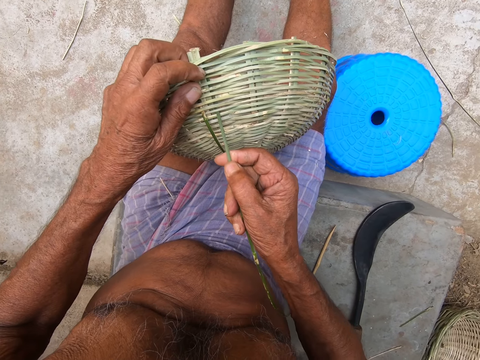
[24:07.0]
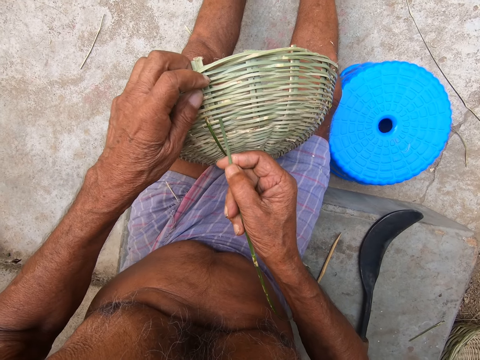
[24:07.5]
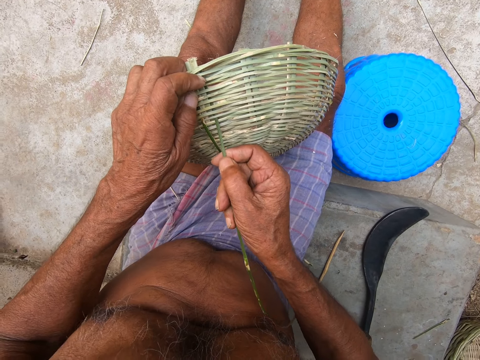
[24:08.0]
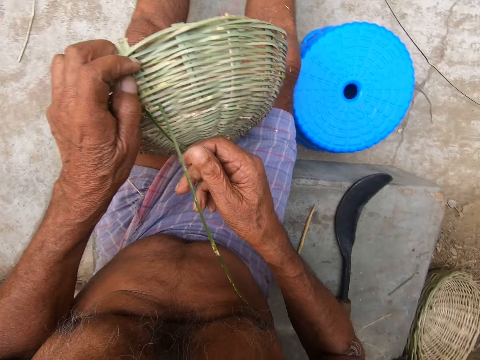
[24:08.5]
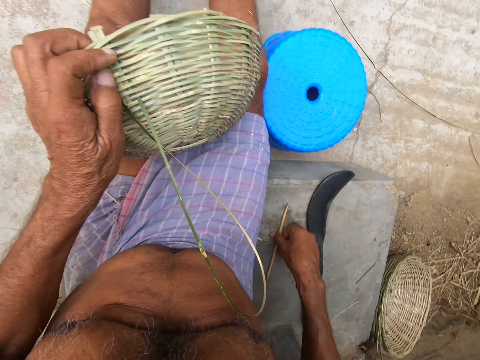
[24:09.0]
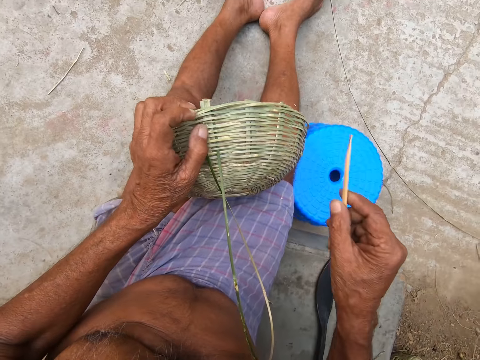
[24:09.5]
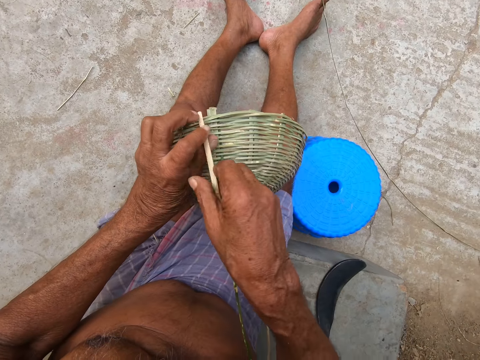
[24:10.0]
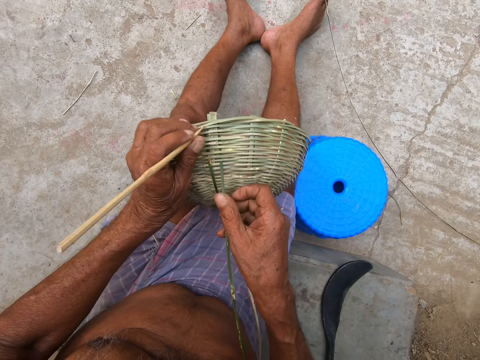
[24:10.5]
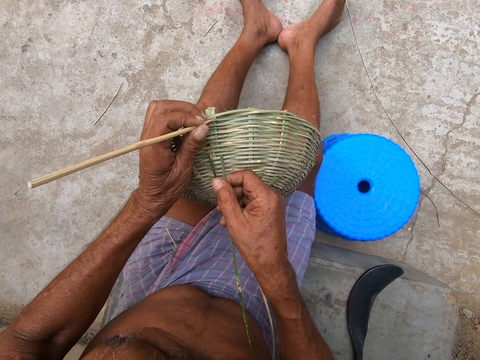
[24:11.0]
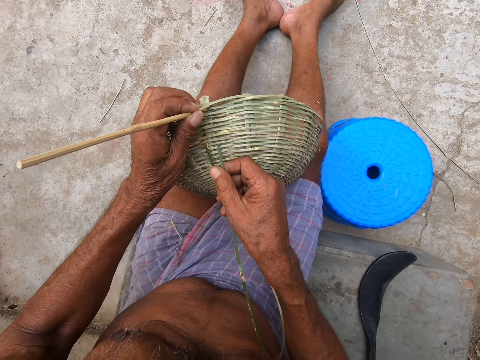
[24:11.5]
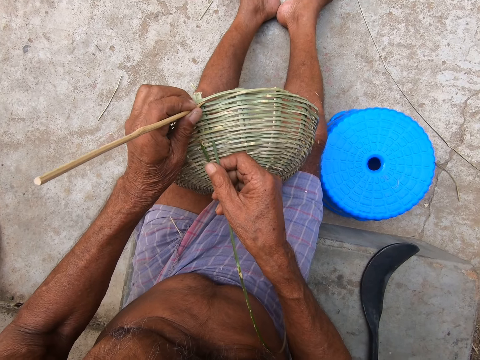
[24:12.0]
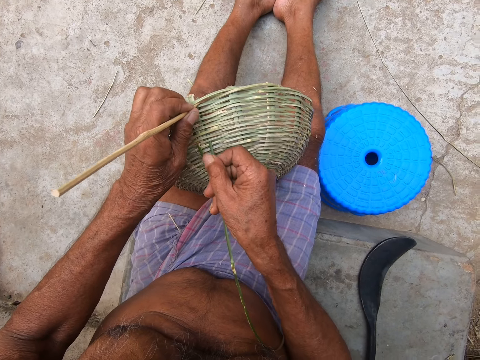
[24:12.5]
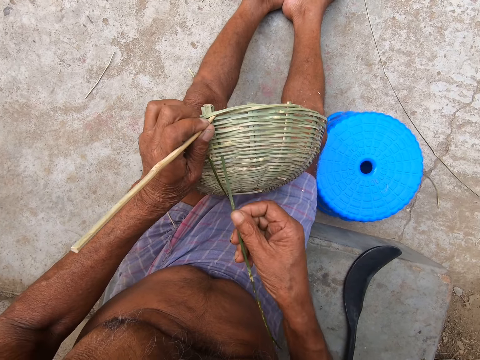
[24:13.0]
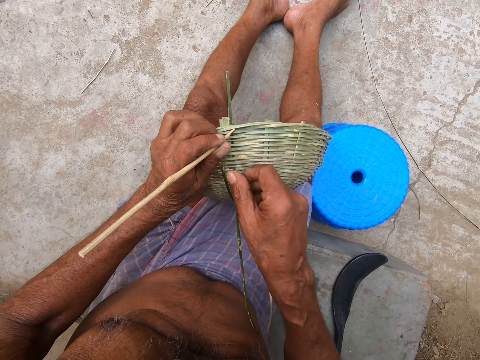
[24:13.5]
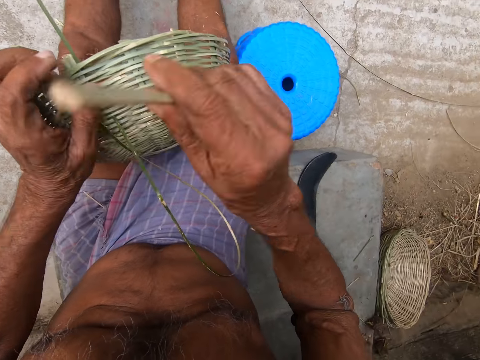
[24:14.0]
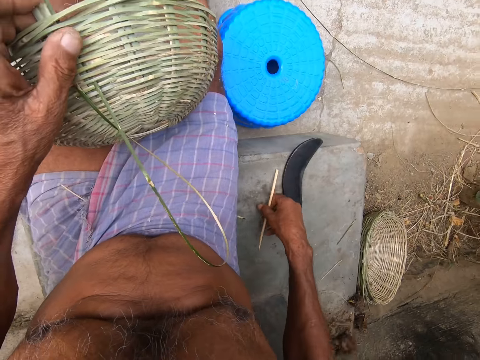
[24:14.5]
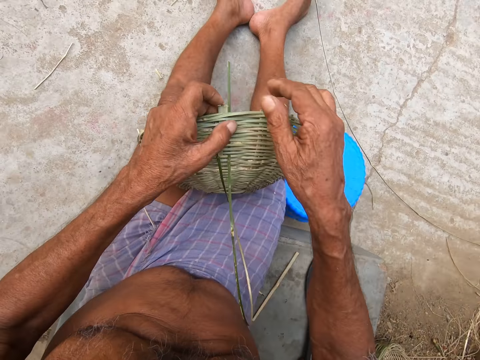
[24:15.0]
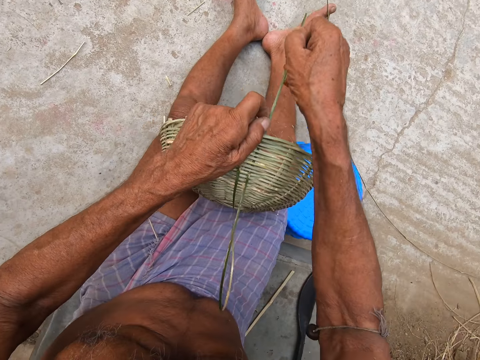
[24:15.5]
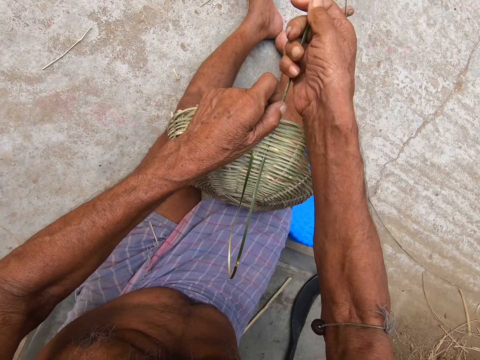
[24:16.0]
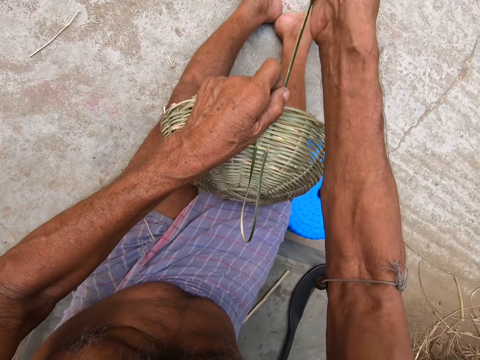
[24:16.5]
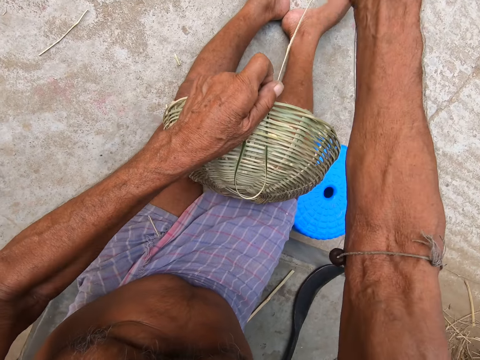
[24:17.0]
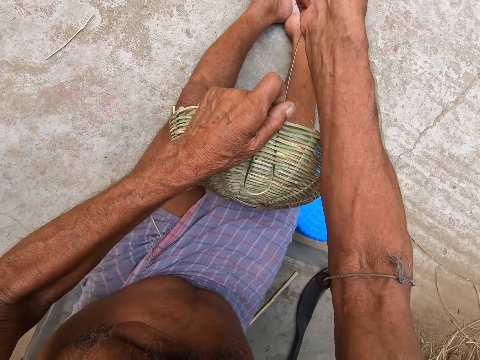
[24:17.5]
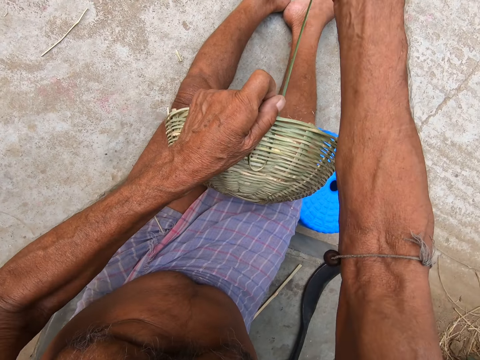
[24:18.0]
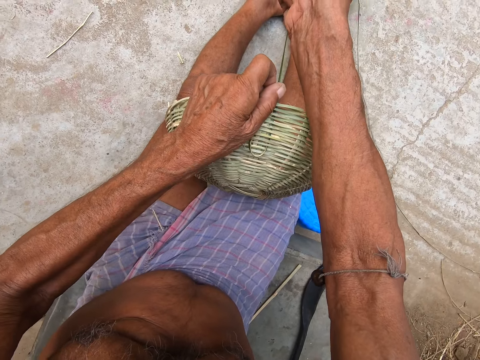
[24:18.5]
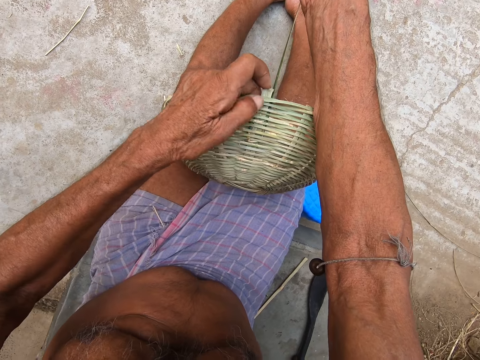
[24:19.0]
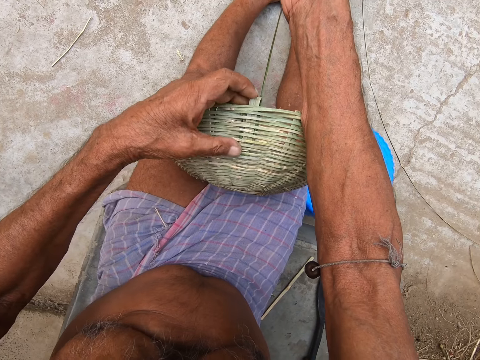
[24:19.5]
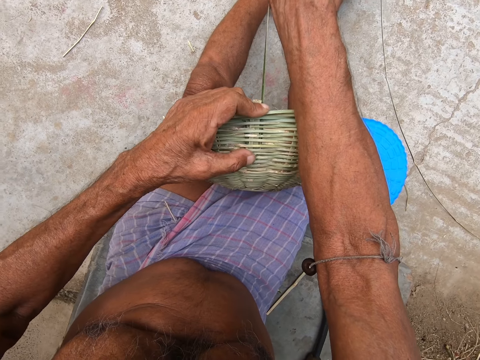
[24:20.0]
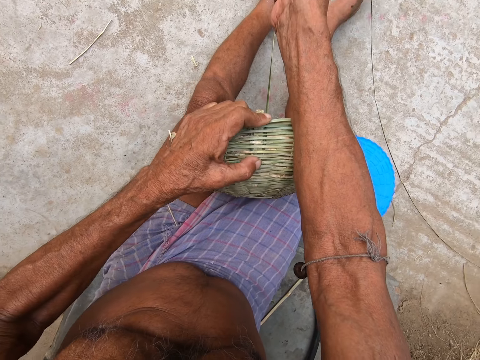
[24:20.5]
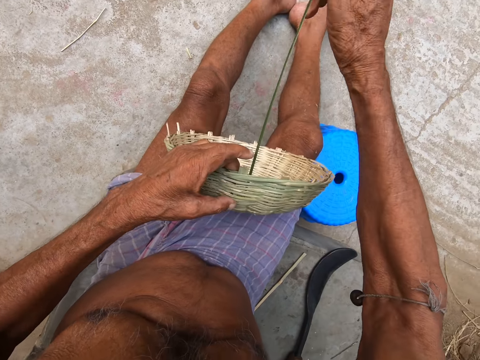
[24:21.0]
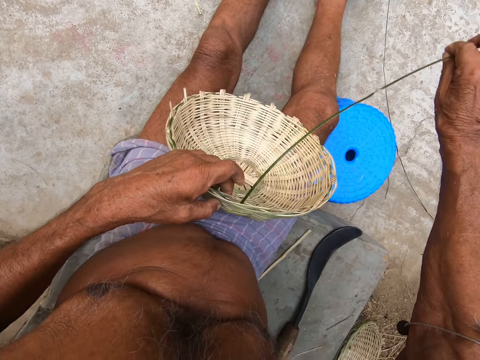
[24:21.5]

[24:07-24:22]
The camera wearer picks up a bamboo slat from the pavement with his right hand. He passes the bamboo slat from his right hand to his left hand. He adjusts the basket in his left hand on his lap with the bamboo slat in his left hand. He takes the bamboo slat from his left hand with his right hand. He drops the bamboo slat in his right hand on the pavement. He weaves the basket with a bamboo strip in his hands.

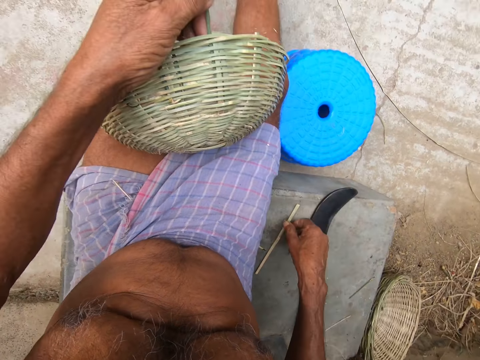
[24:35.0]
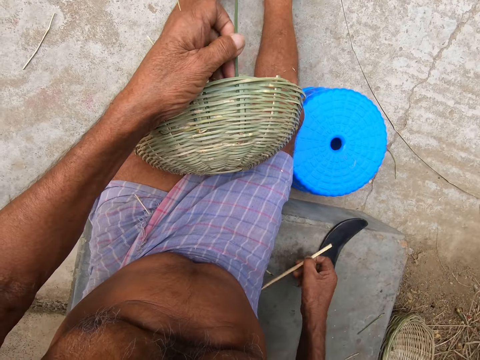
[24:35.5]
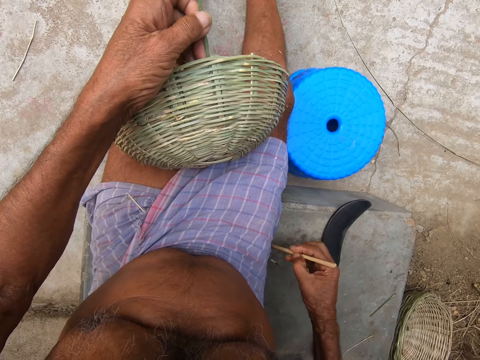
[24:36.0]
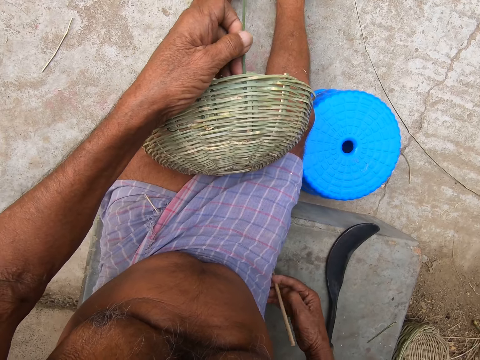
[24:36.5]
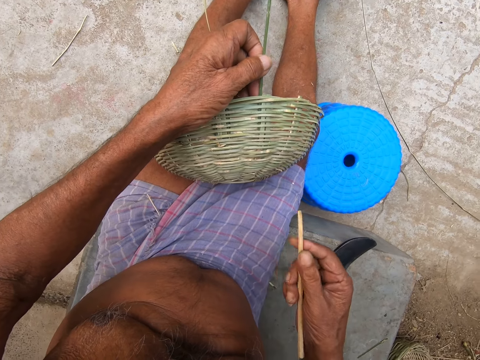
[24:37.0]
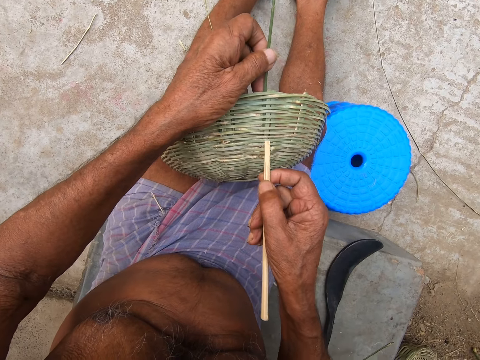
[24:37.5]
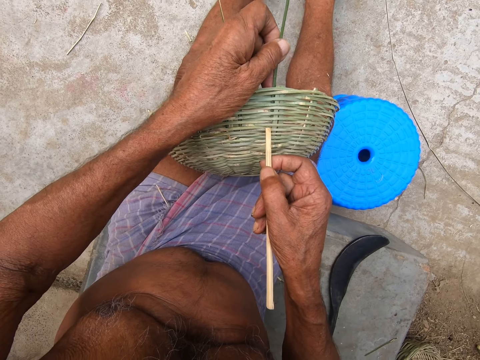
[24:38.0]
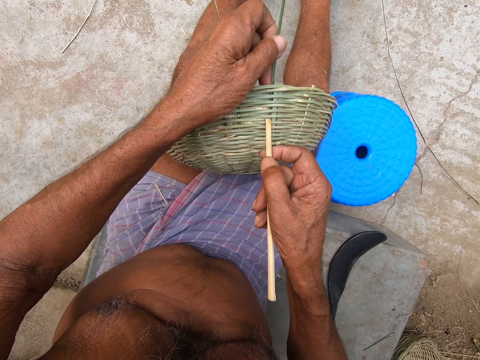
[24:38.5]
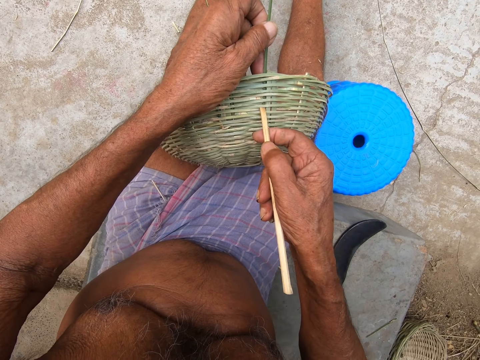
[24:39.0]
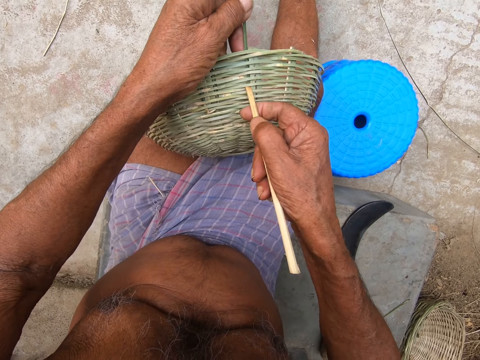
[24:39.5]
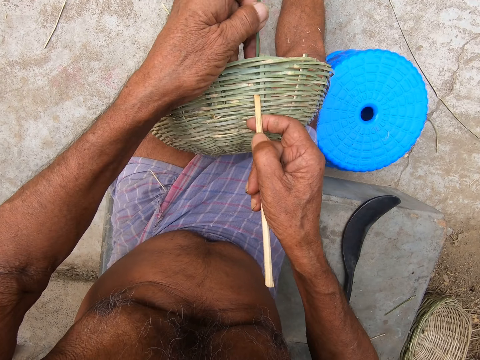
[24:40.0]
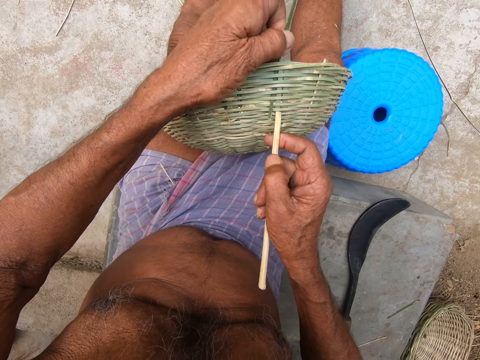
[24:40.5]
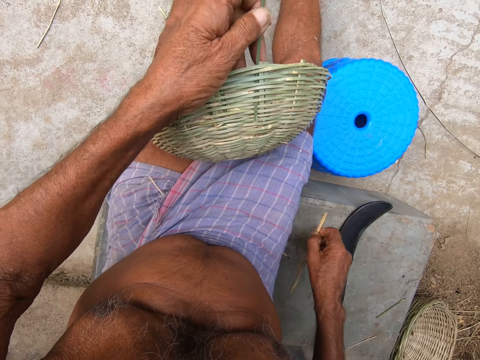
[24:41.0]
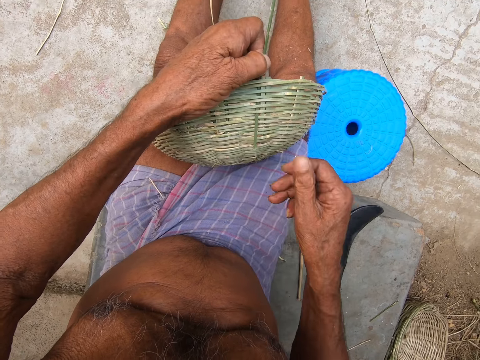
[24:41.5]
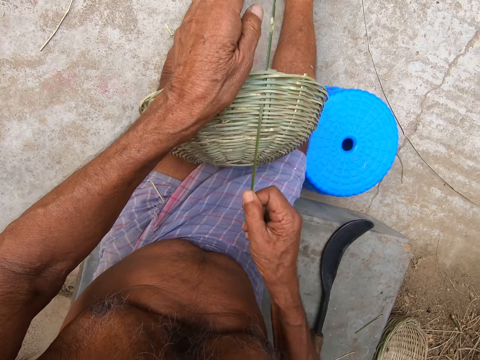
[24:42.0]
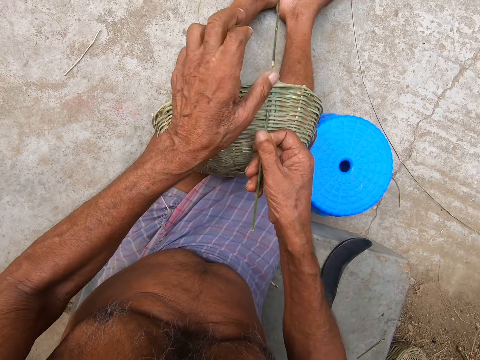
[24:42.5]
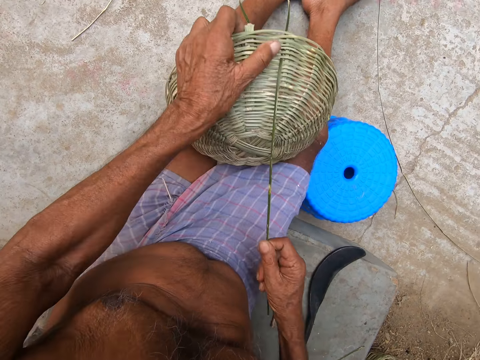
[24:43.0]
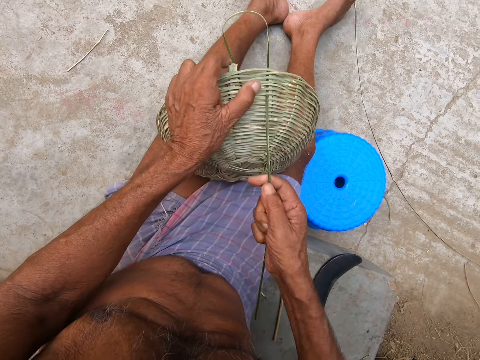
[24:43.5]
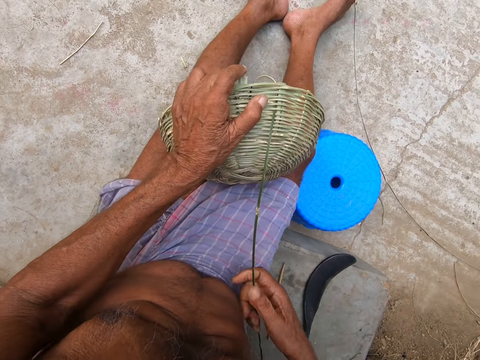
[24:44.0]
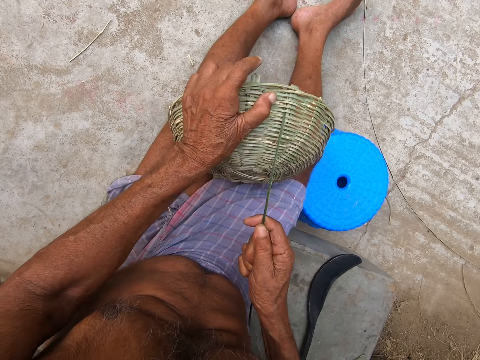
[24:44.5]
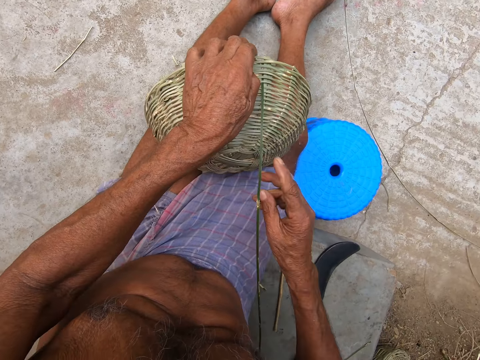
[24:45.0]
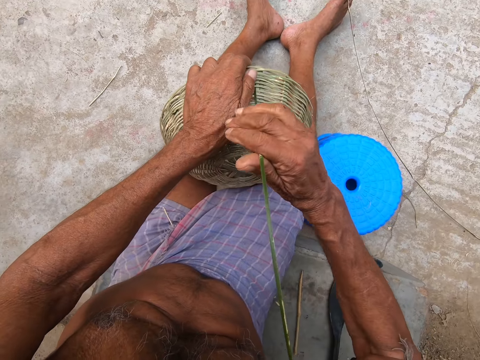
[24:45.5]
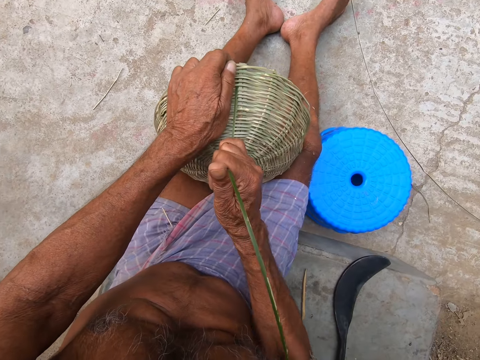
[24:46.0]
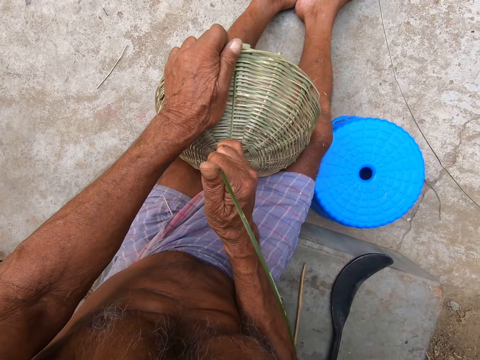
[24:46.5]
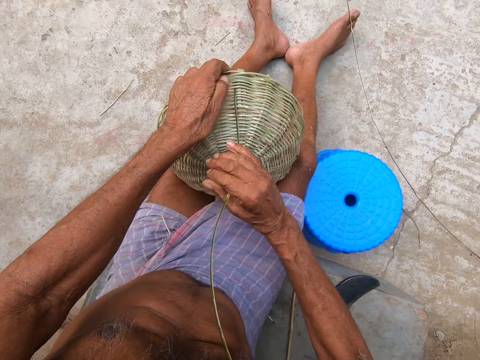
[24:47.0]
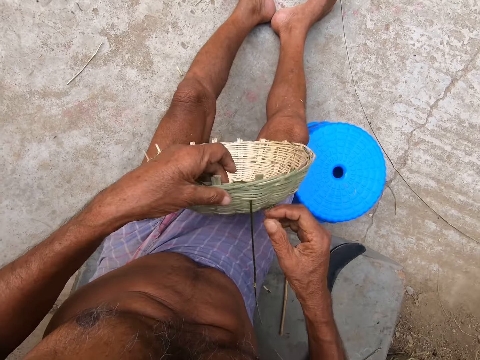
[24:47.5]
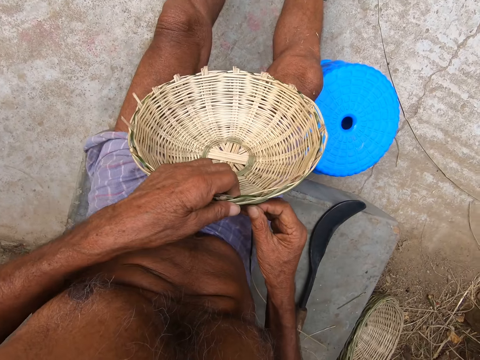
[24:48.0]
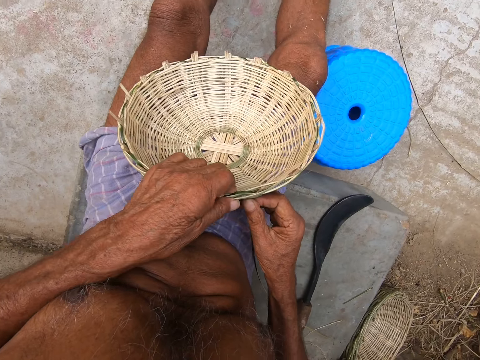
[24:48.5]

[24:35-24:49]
The camera wearer picks up a bamboo slat from the pavement with his right hand. He adjusts the basket in his left hand on his lap with the bamboo slat in his right hand. He drops the bamboo slat in his right hand on the pavement. He weaves the basket with a bamboo strip in his hands.
